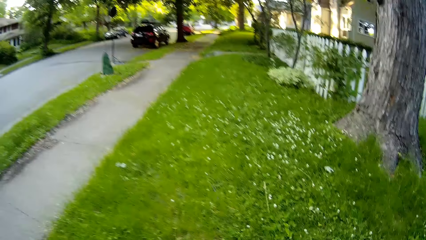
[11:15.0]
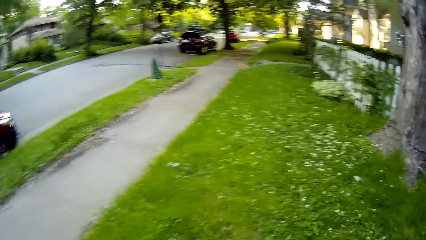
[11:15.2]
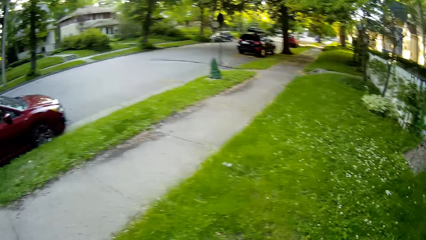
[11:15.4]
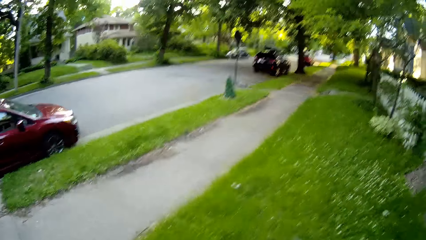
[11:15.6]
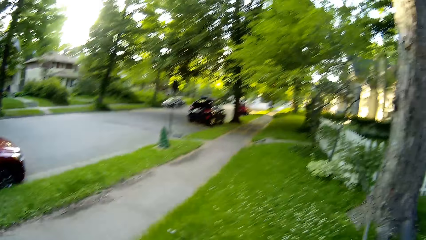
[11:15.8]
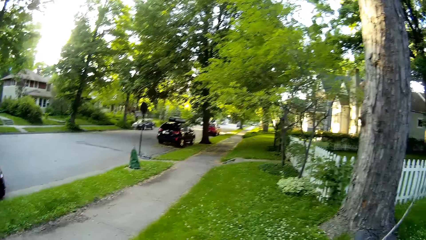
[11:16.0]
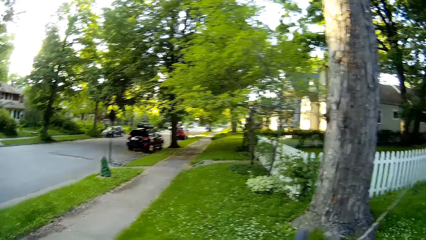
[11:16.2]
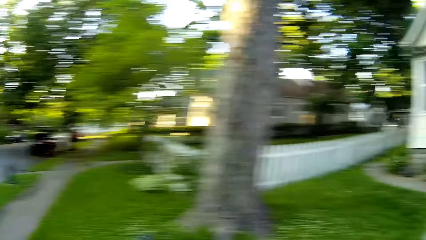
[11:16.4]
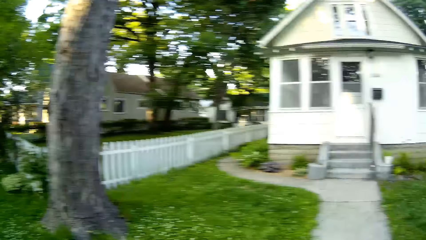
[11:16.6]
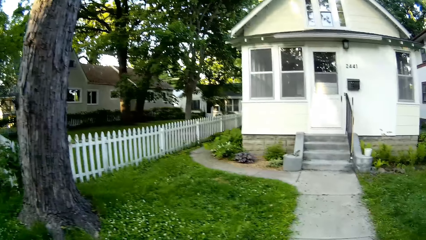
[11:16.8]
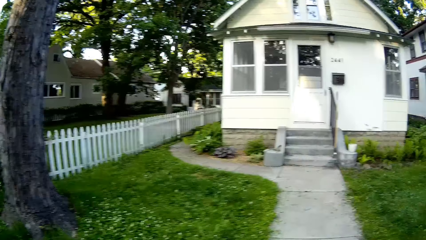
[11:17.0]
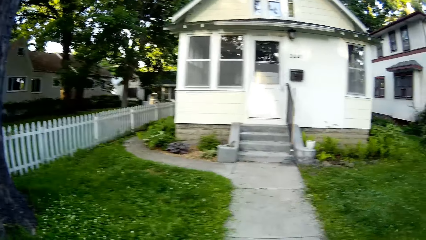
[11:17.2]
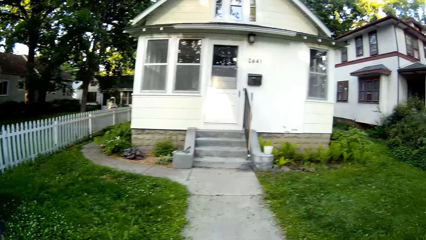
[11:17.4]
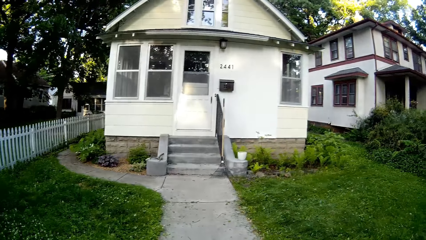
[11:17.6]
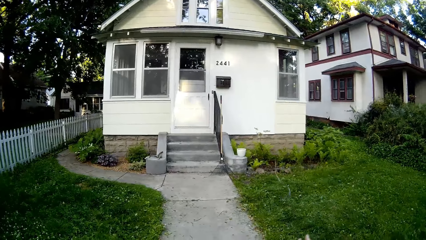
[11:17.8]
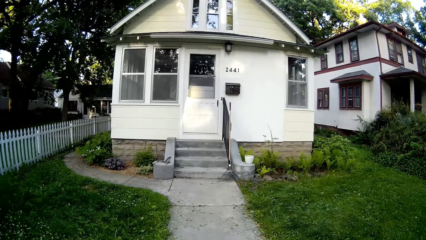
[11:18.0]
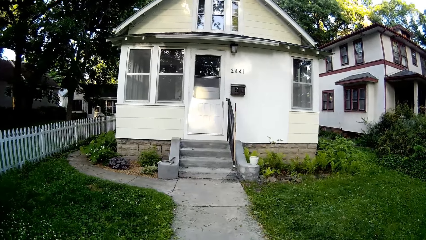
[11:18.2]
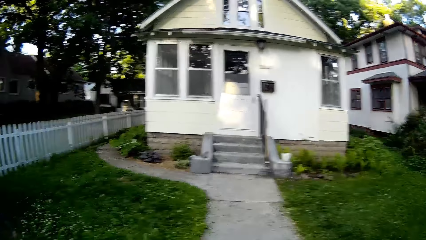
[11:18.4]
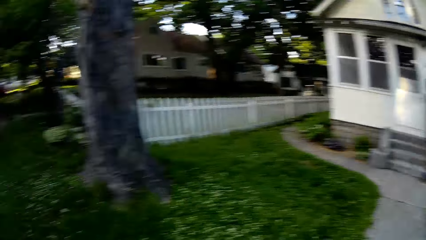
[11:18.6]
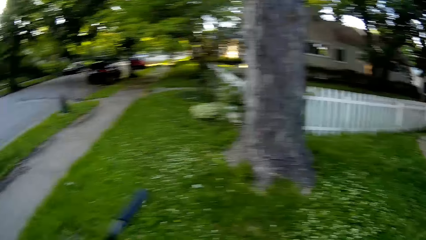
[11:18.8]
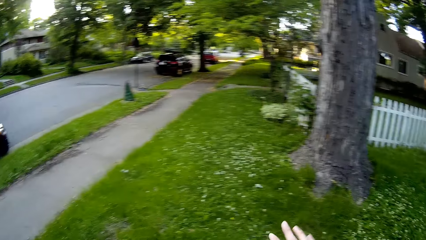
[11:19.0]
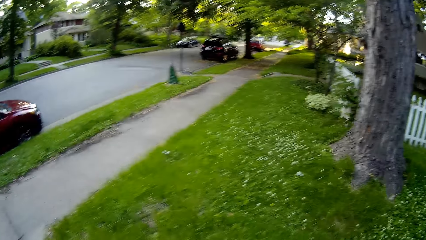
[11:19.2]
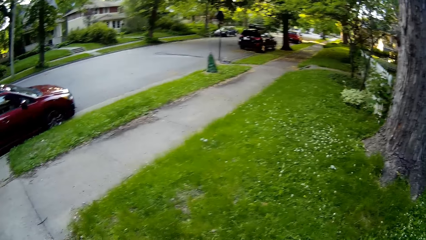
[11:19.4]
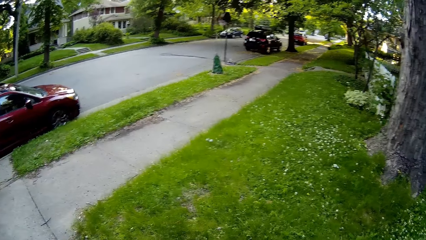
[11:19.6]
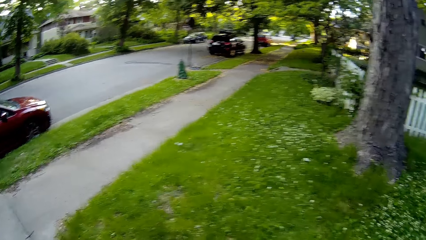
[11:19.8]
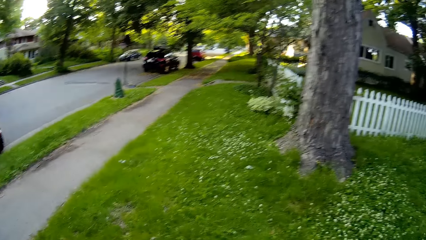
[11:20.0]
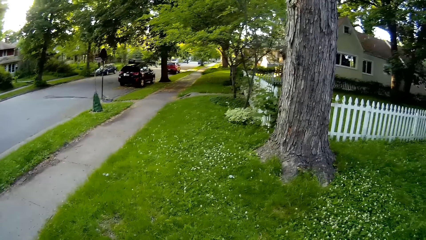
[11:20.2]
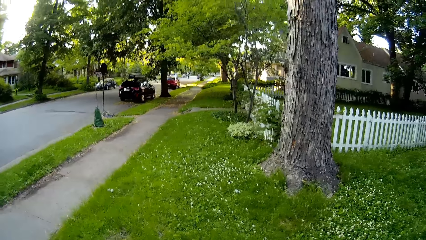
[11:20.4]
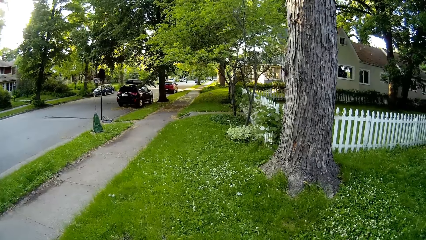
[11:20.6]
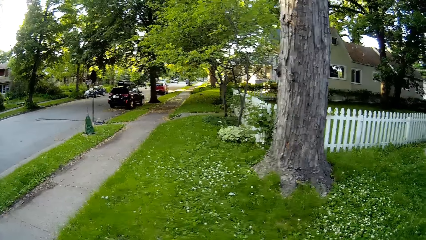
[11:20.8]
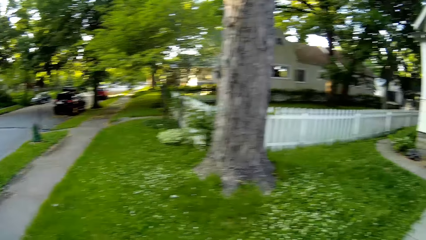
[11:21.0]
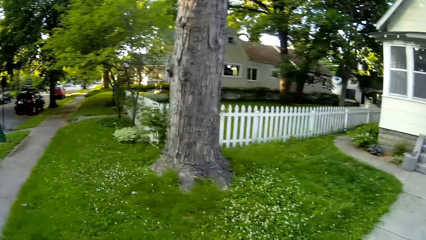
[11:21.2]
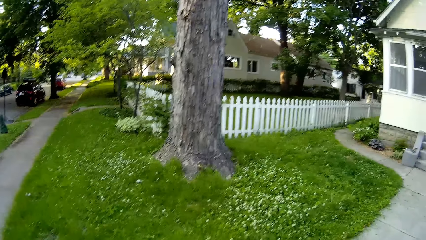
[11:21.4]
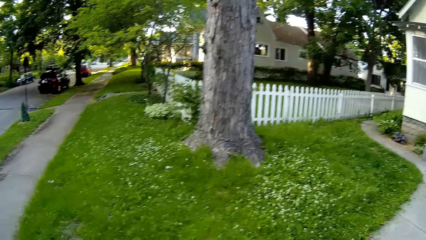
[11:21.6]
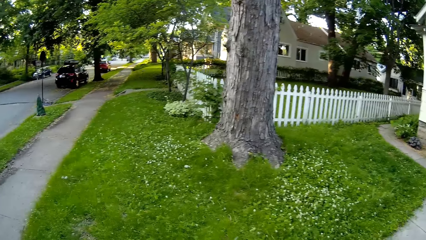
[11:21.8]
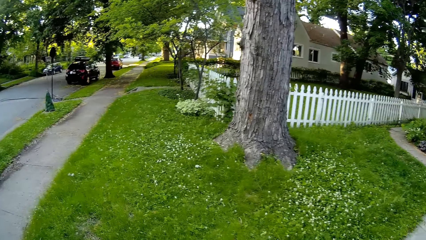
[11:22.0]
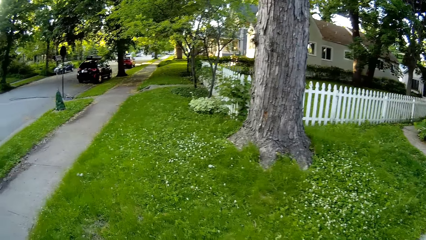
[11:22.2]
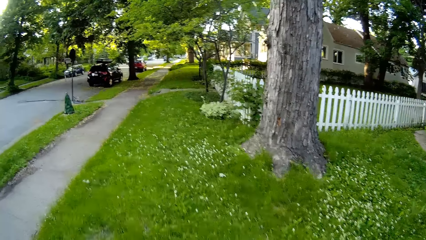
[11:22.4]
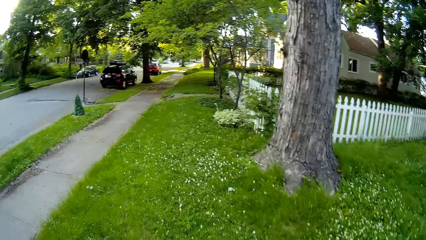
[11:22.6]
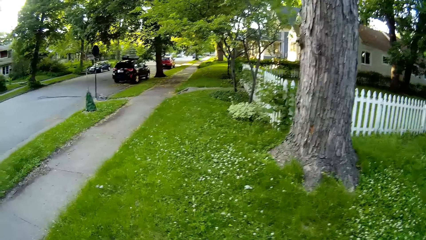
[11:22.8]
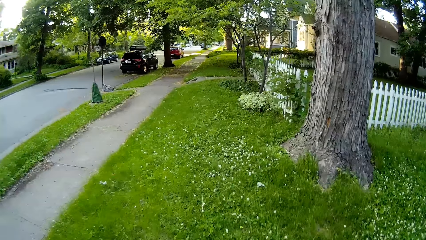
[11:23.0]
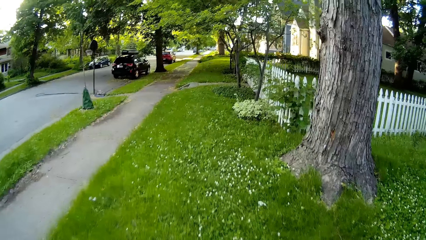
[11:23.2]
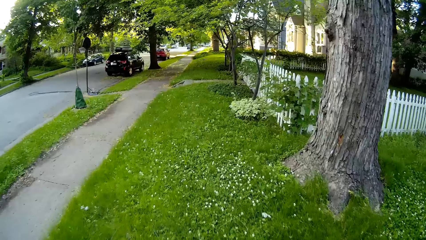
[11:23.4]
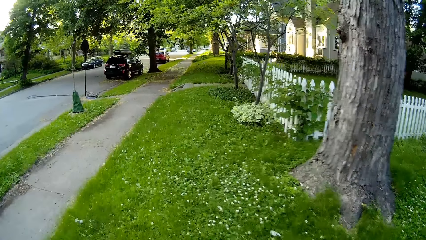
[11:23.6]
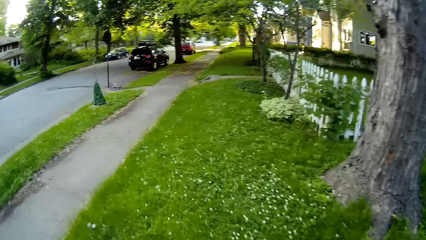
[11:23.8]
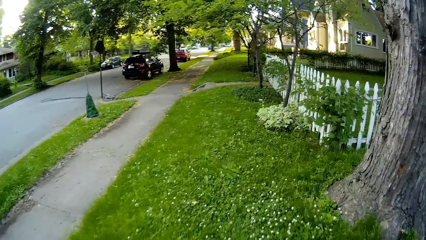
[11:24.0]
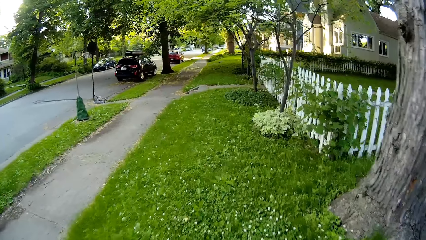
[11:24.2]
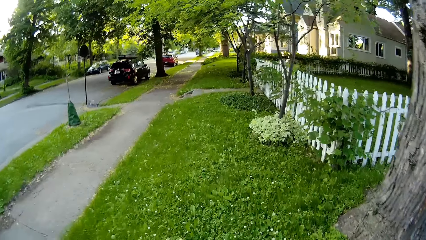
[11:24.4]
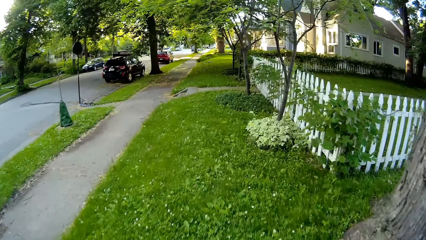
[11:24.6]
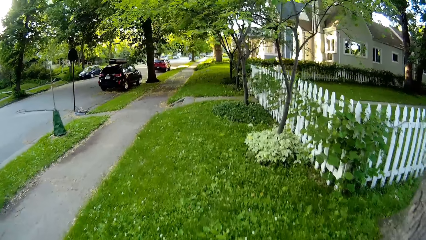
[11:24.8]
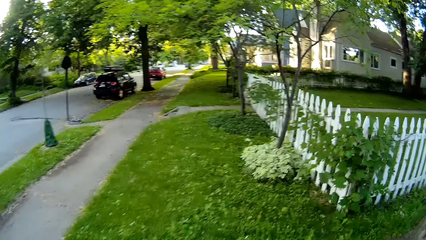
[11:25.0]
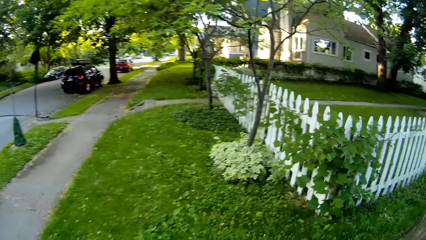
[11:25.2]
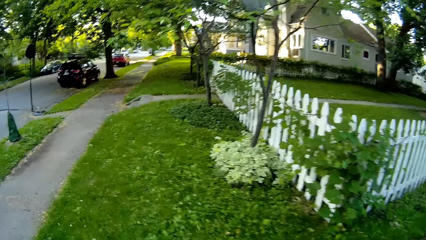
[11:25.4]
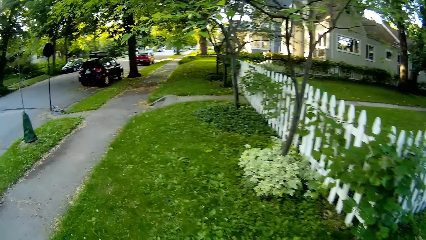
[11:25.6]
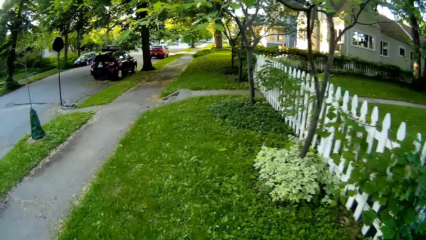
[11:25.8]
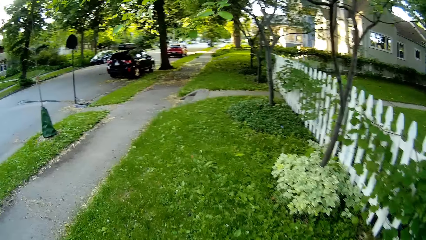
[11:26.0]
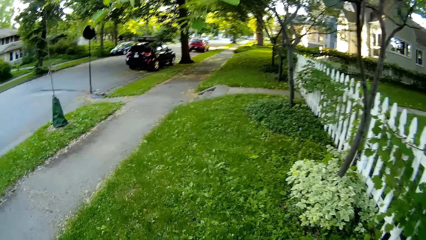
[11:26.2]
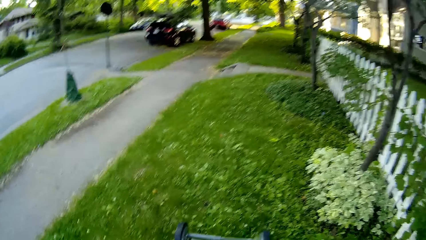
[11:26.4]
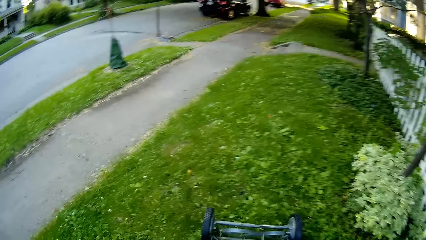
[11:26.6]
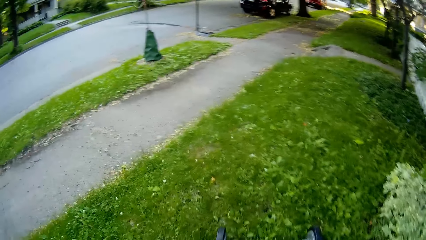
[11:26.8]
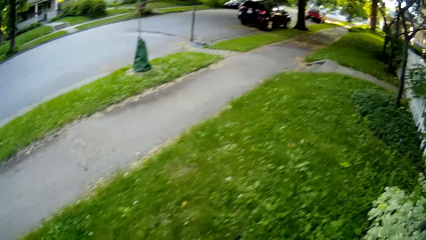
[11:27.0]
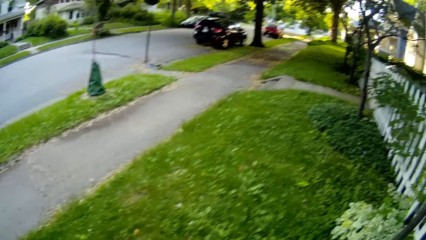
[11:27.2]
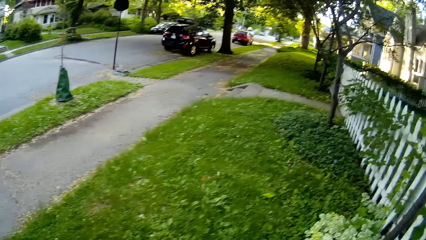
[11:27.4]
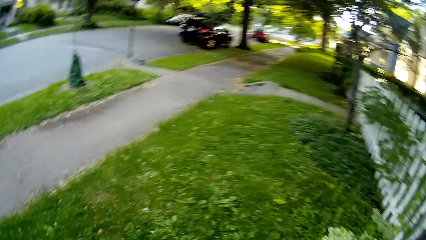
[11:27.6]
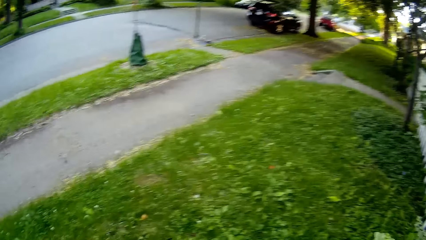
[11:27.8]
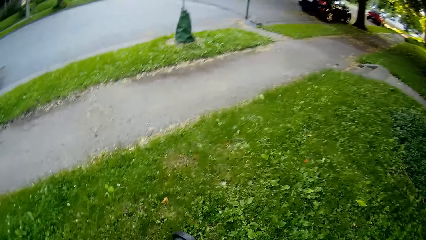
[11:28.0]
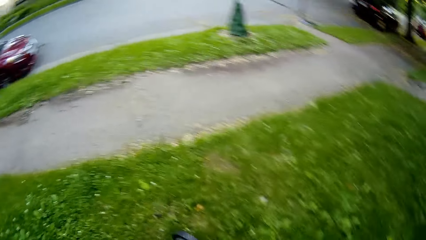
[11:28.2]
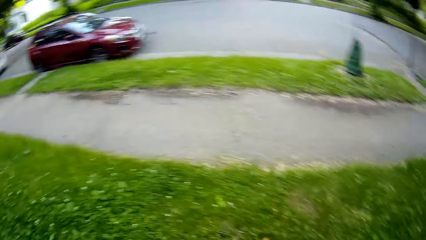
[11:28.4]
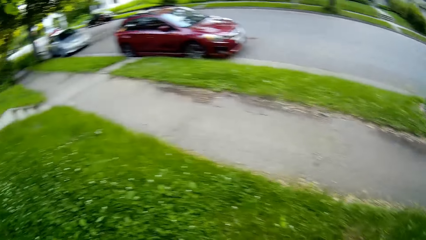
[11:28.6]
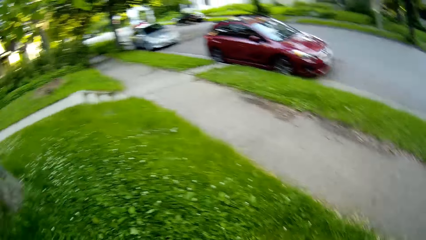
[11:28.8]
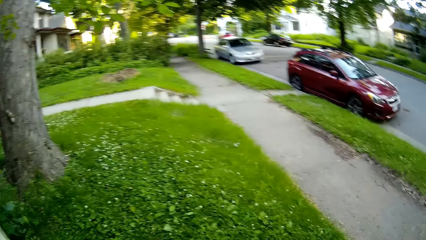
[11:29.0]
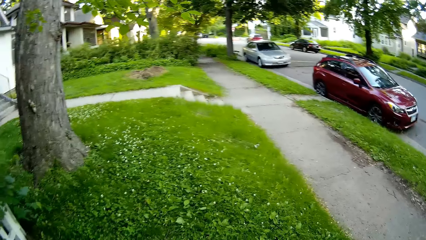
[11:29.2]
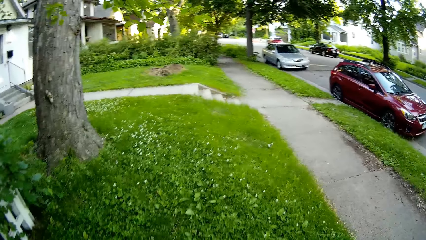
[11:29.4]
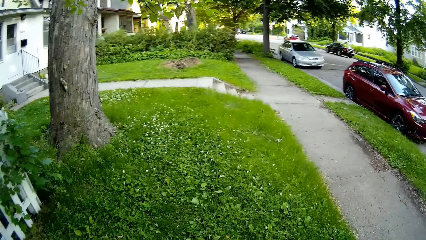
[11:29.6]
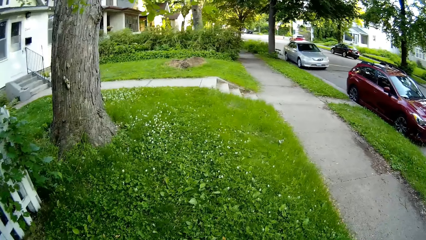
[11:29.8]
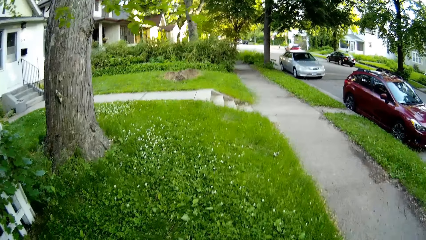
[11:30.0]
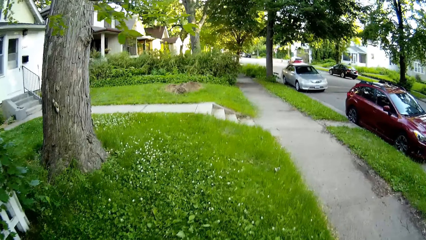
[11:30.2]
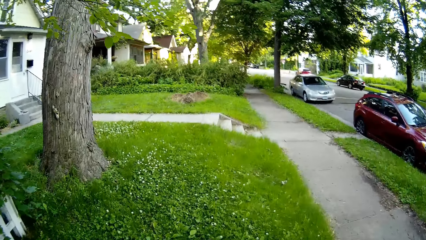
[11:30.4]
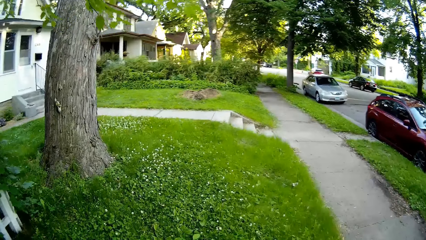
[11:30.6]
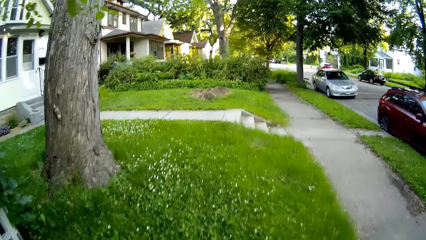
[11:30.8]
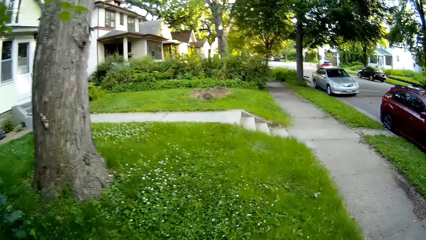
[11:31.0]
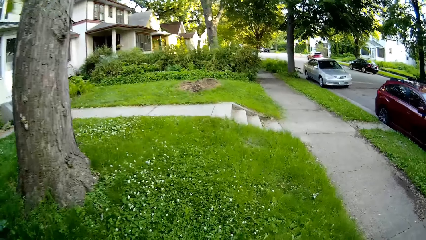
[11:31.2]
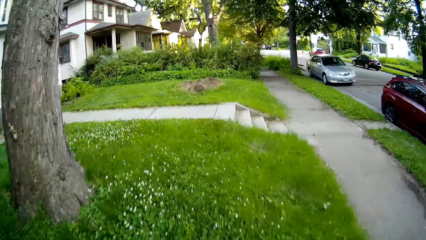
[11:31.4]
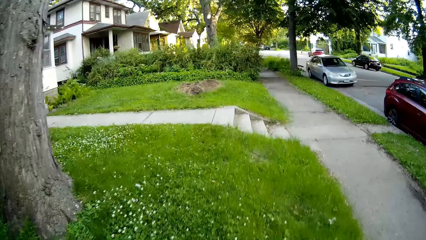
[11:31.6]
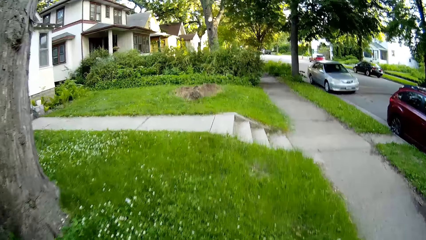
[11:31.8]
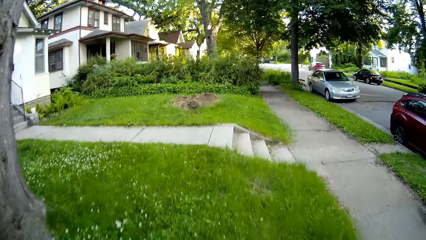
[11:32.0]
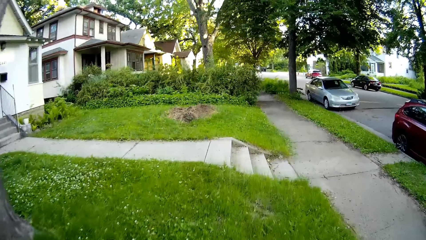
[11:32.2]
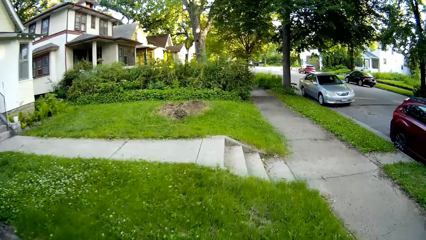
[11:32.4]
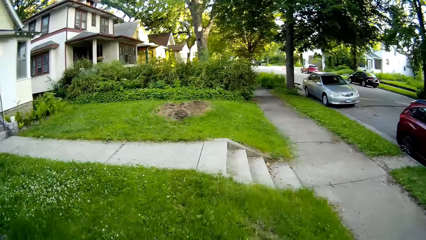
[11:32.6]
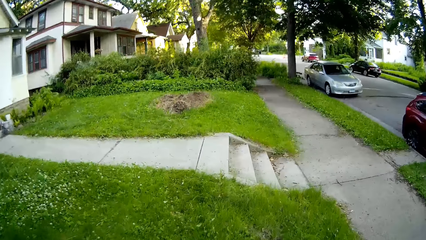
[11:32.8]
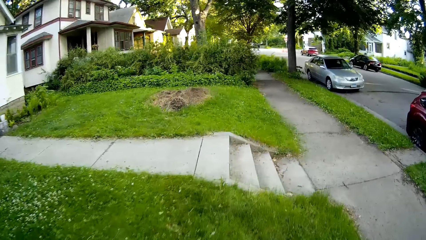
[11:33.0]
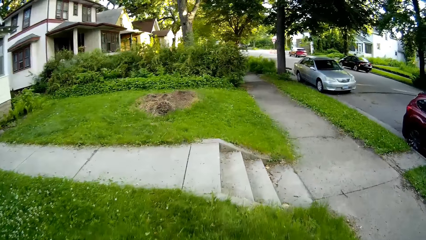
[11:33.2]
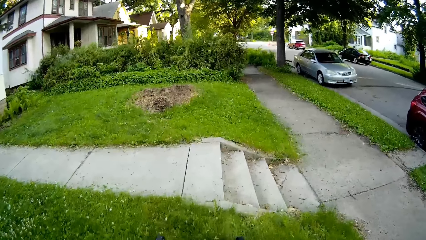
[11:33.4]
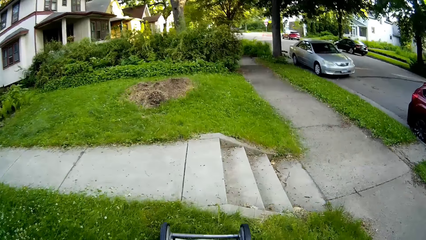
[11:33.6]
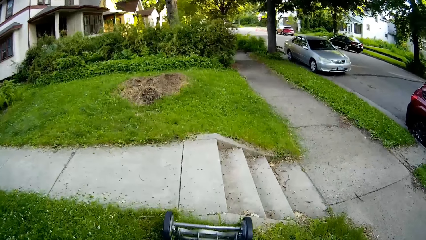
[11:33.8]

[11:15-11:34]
The camera wearer throws a stick on the ground with his right hand. He moves the lawn mower to the lawn with both hands.
